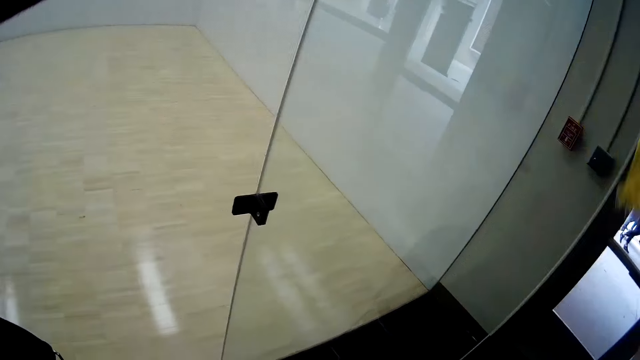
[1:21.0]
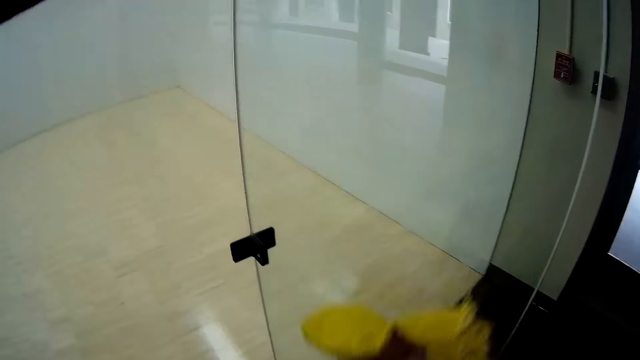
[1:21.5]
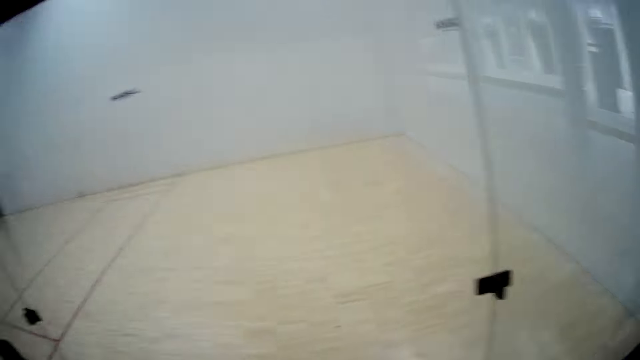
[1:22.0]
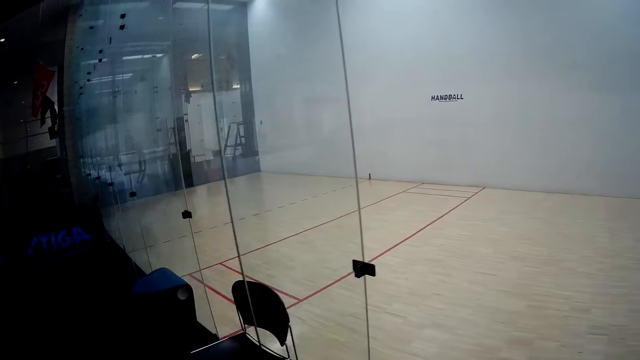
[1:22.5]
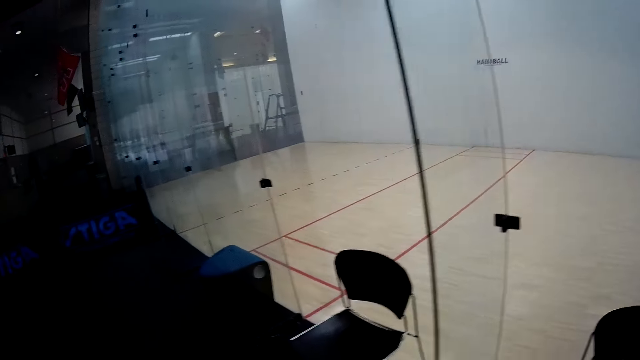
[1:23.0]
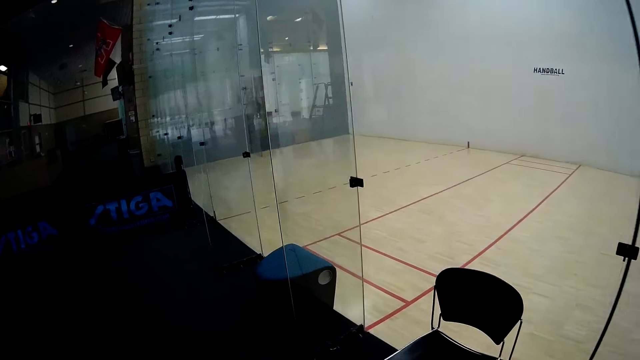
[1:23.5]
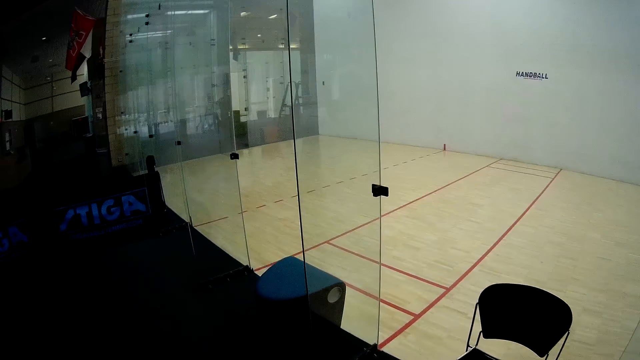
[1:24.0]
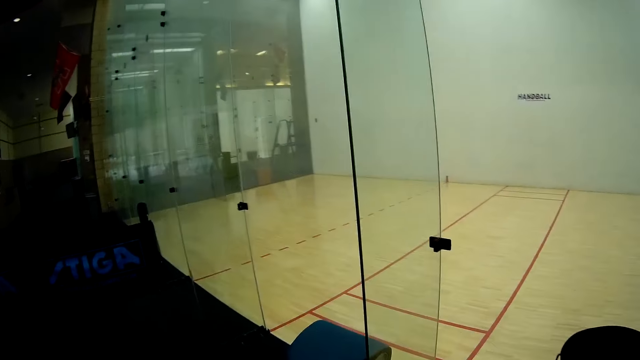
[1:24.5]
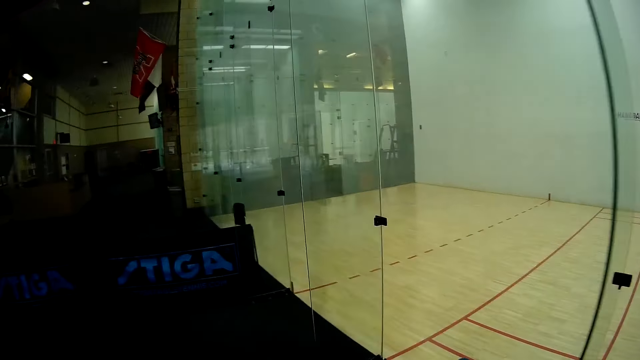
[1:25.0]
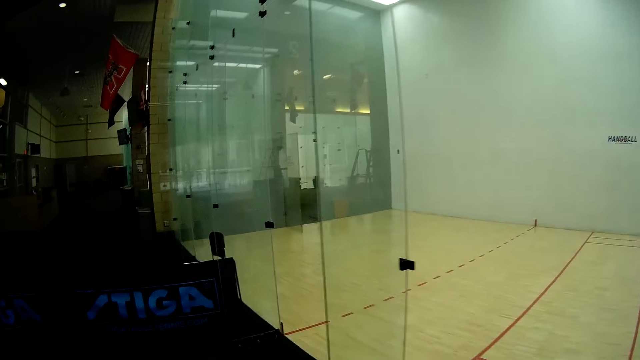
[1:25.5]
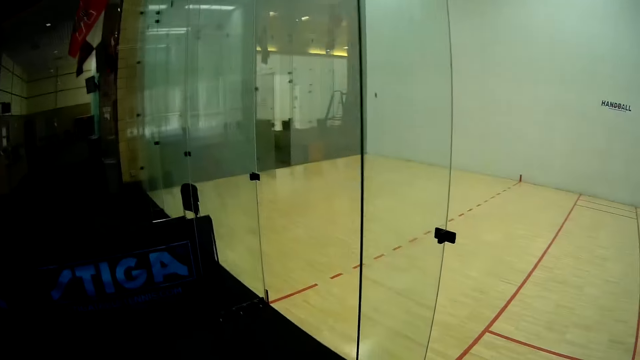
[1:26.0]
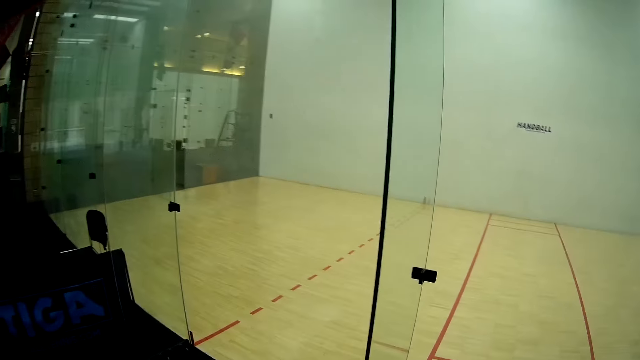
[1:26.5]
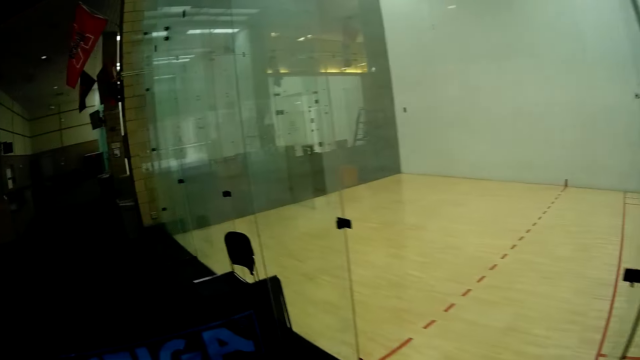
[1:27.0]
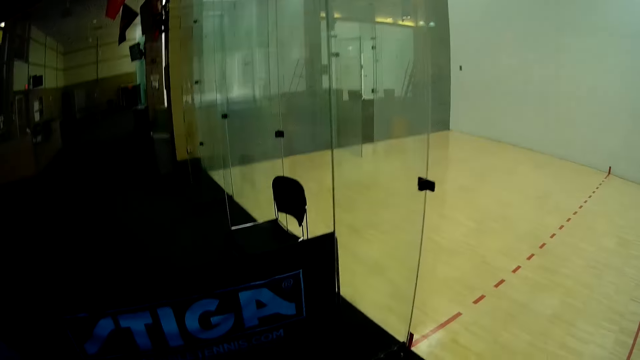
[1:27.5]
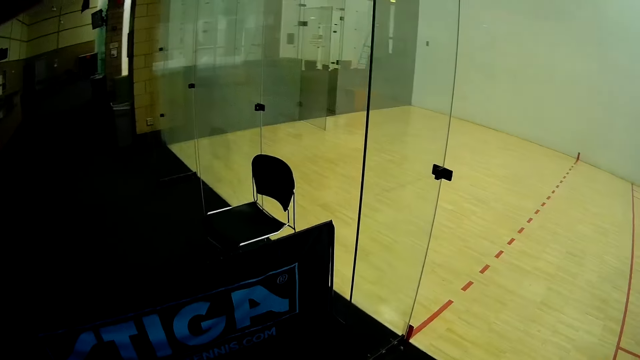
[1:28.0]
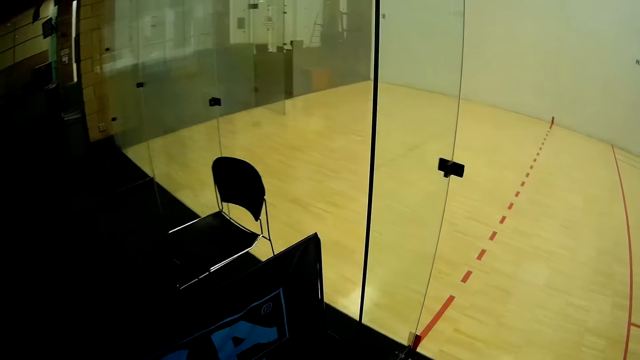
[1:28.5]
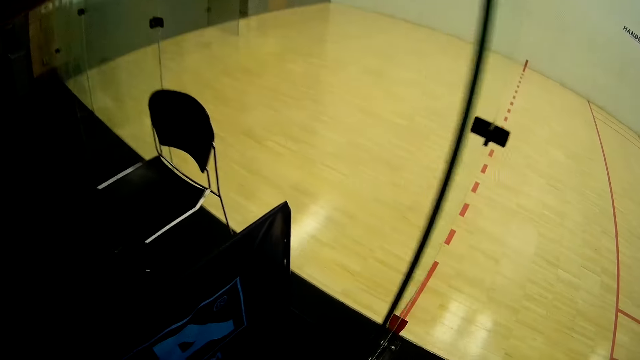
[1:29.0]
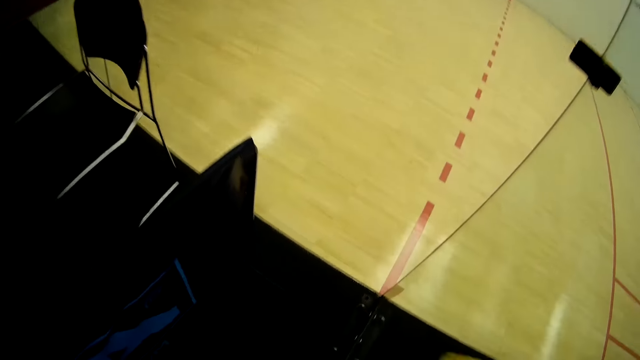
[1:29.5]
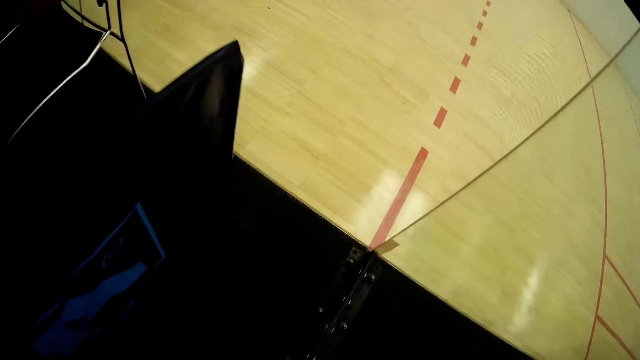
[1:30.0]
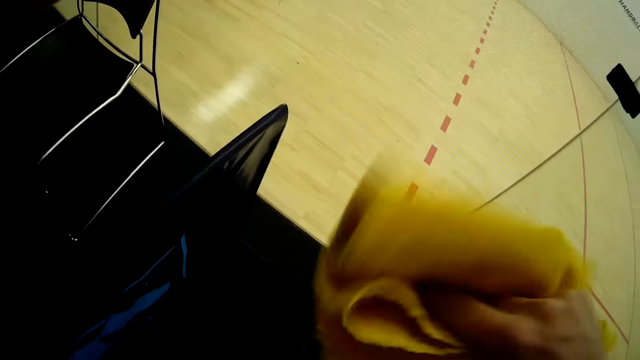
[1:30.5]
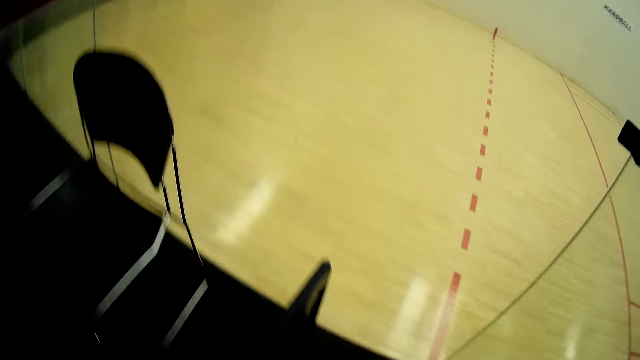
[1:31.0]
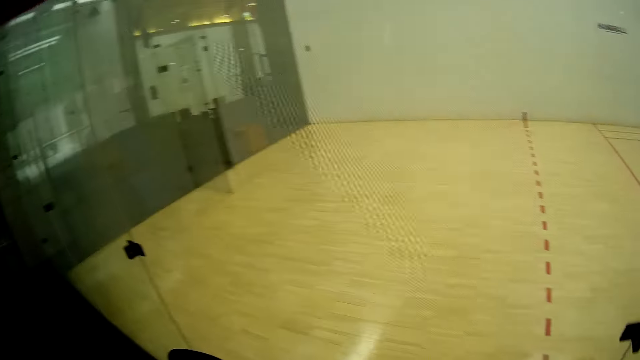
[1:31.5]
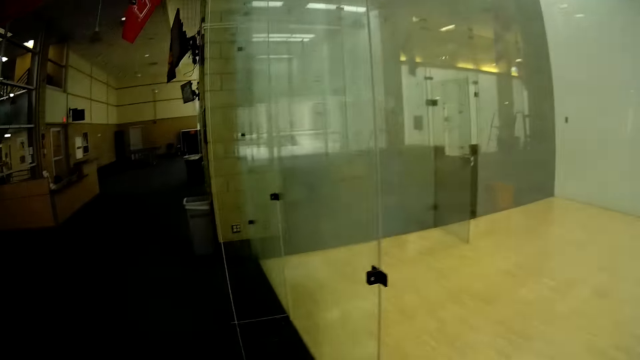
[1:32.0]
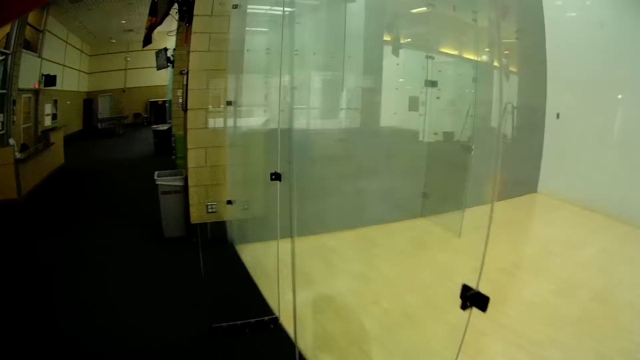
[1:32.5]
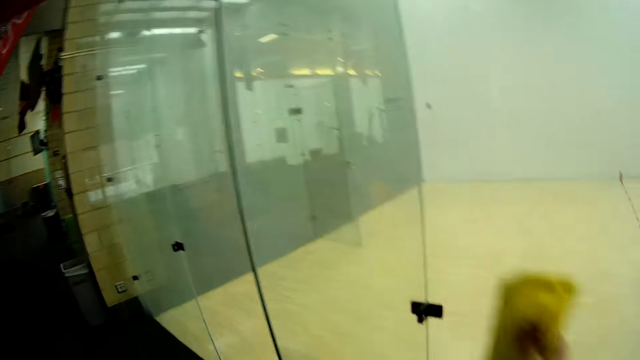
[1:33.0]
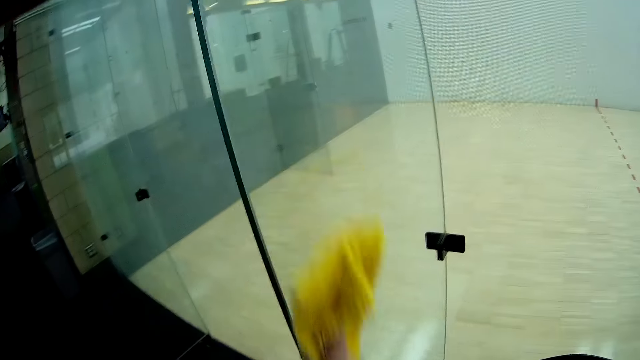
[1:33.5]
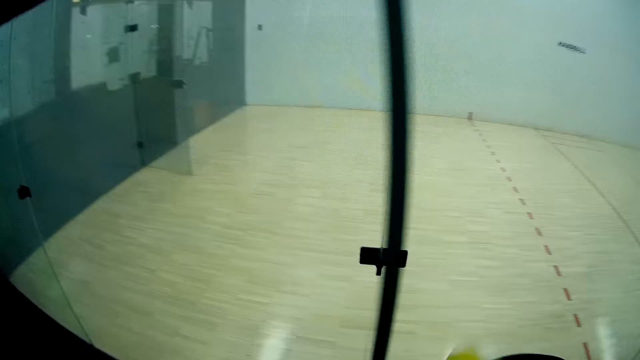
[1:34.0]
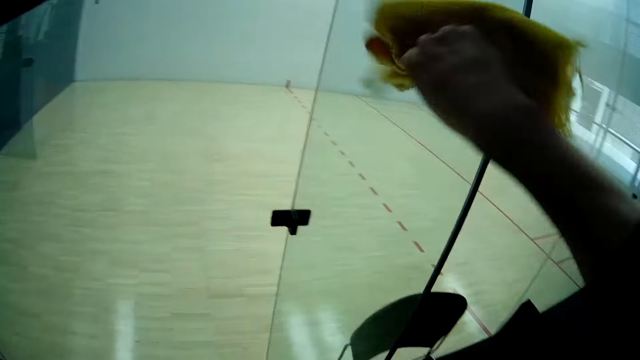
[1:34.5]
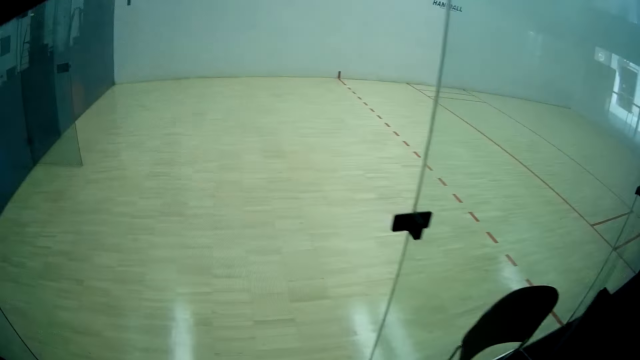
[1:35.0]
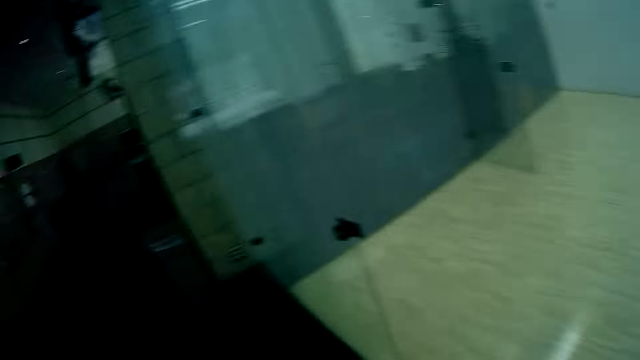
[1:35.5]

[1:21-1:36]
The camera wearer walks toward the glass window. He cleans a glass door with a napkin with his right hand. He cleans the glass door with the napkin with his right hand again.

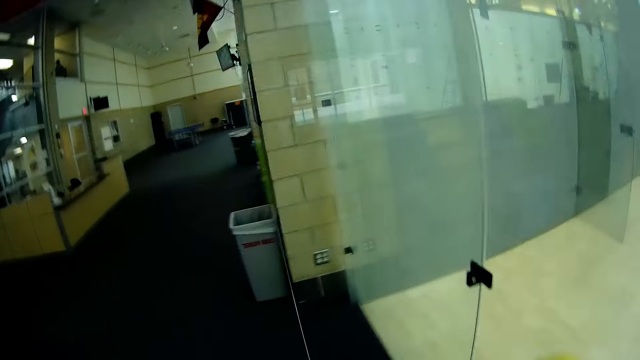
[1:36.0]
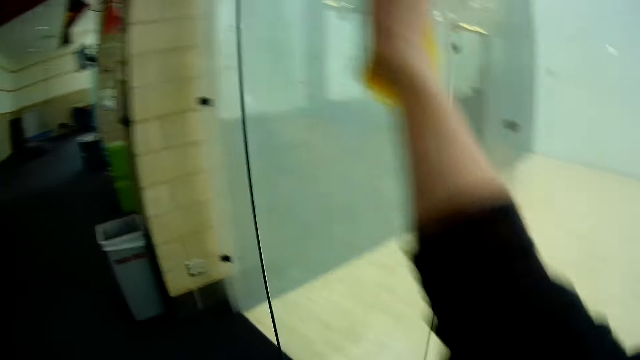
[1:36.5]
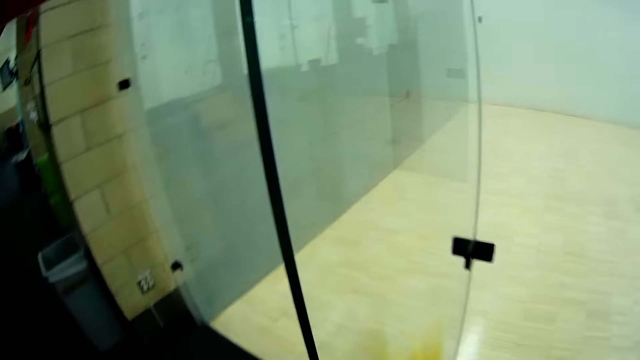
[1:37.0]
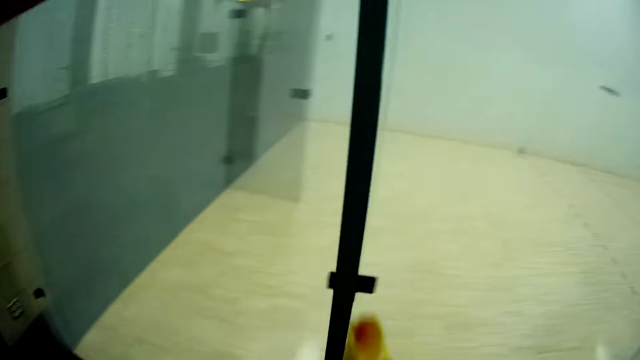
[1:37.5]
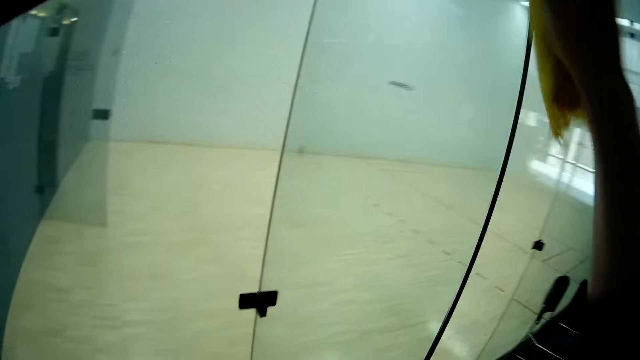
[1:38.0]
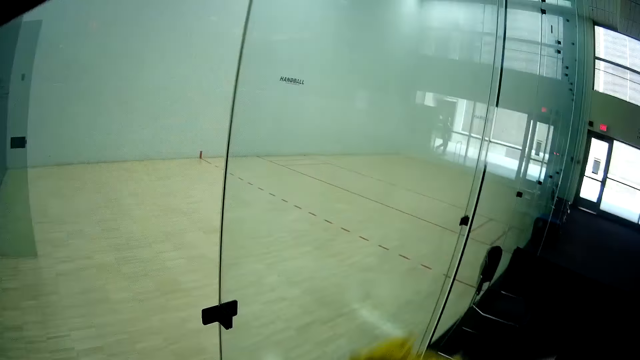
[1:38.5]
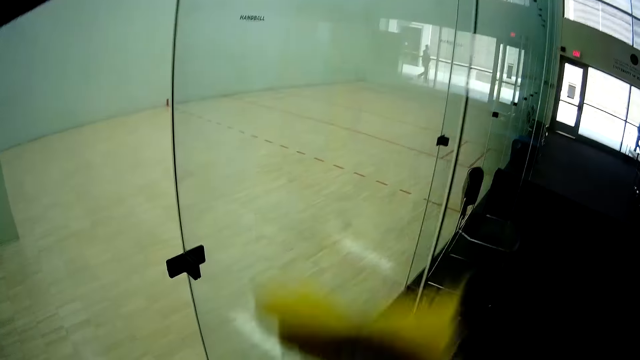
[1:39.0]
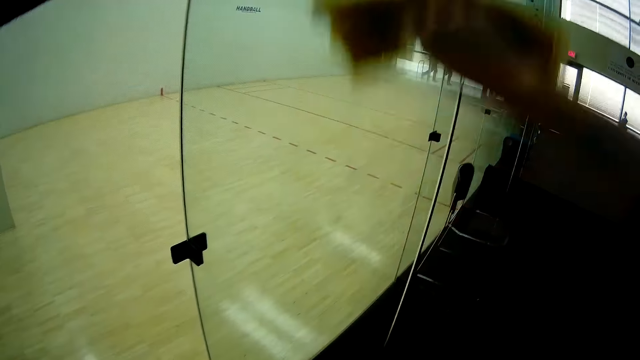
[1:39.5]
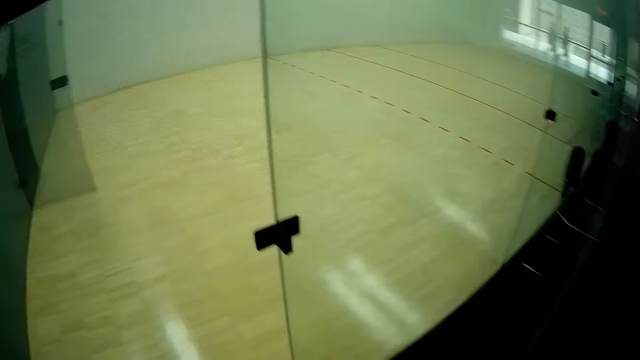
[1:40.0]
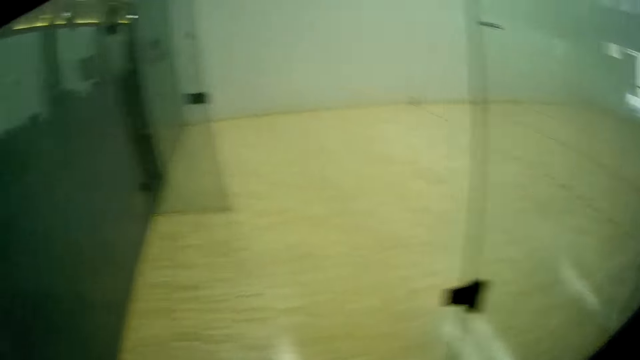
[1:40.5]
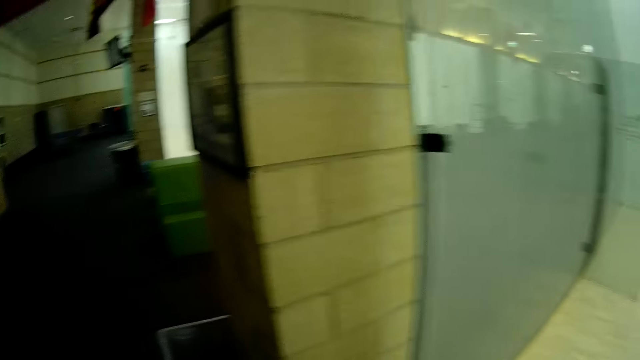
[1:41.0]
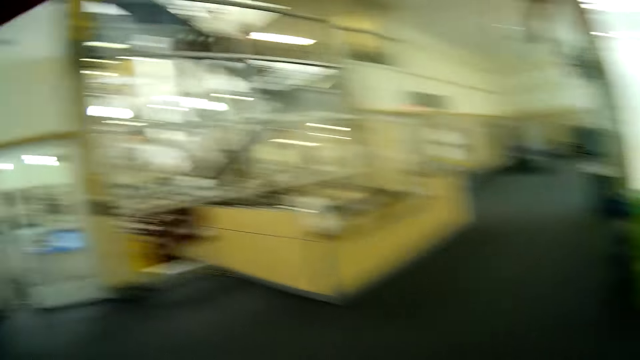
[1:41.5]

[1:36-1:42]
The camera wearer cleans a glass door with a napkin with his right hand.
